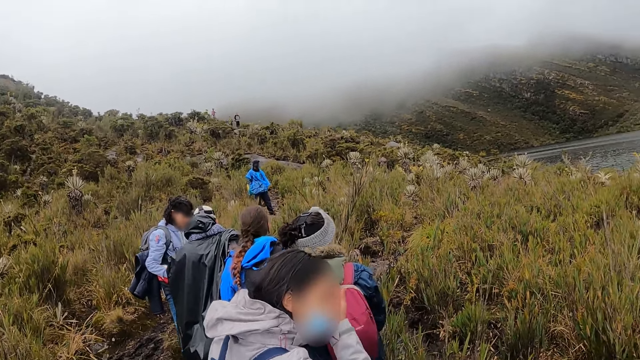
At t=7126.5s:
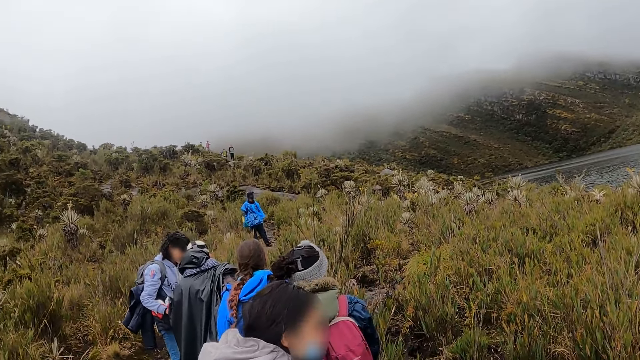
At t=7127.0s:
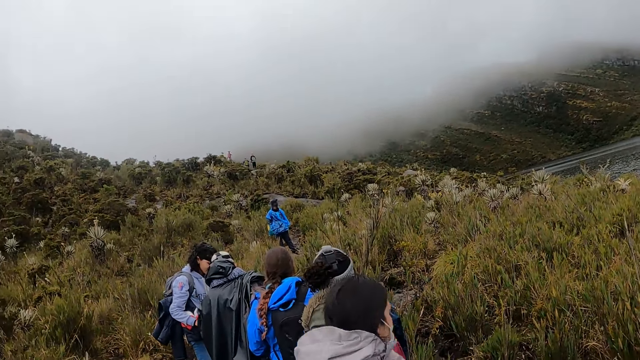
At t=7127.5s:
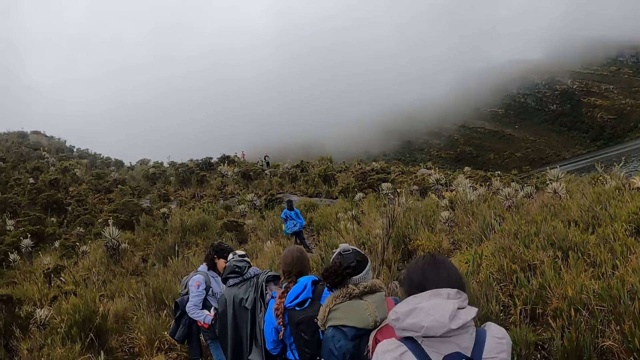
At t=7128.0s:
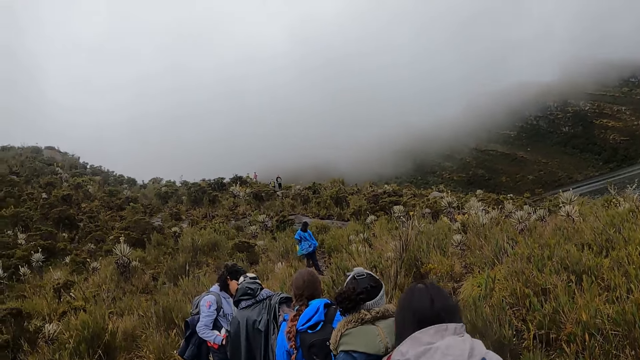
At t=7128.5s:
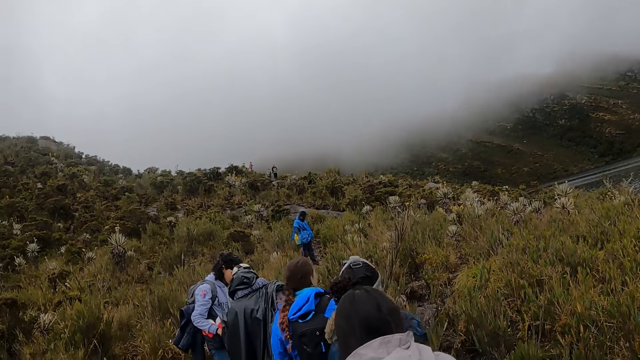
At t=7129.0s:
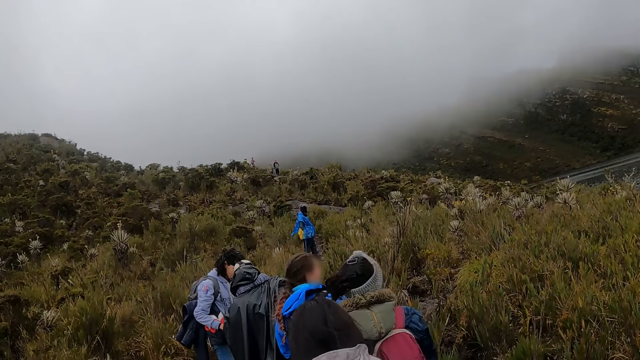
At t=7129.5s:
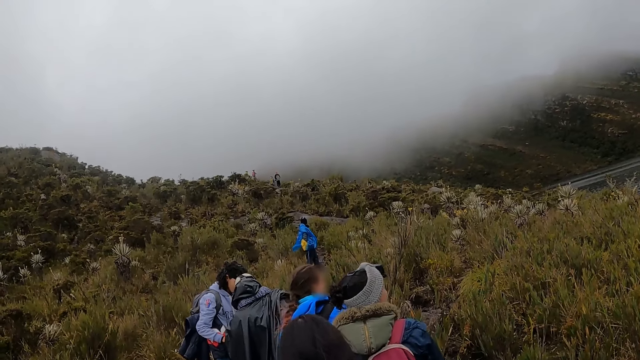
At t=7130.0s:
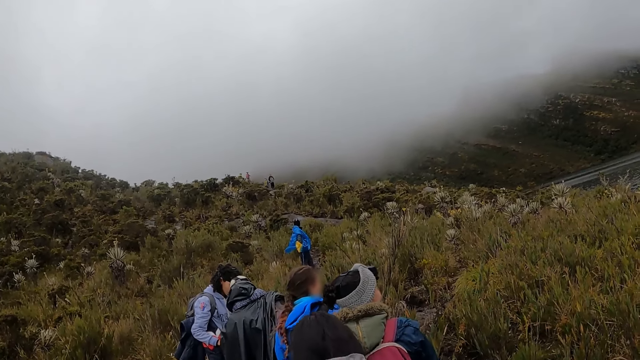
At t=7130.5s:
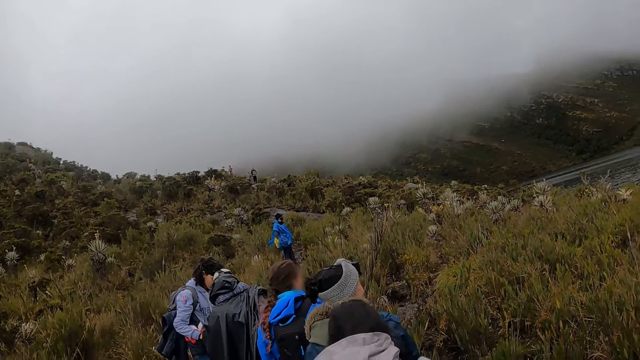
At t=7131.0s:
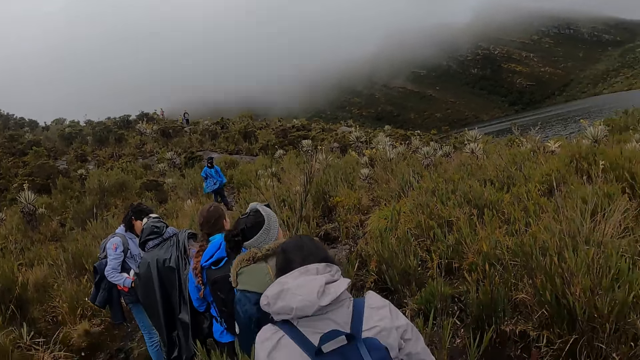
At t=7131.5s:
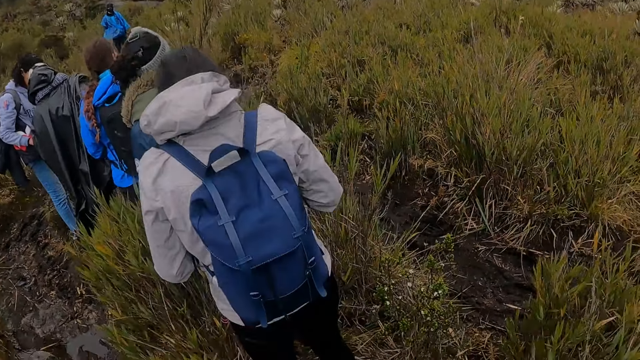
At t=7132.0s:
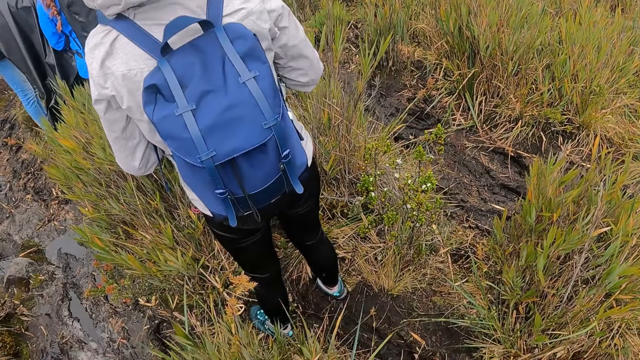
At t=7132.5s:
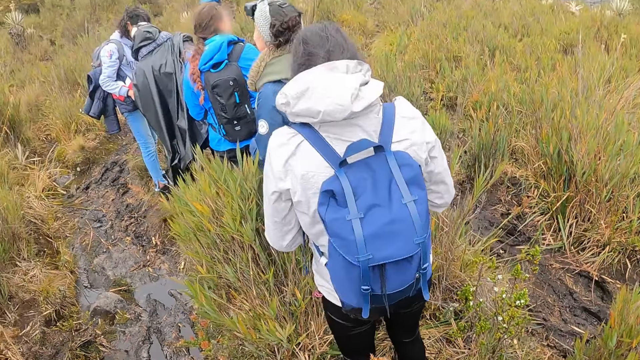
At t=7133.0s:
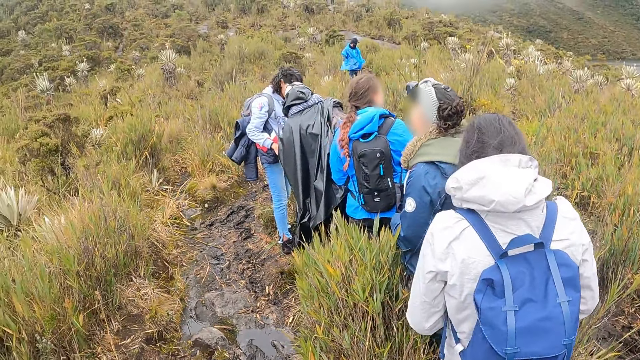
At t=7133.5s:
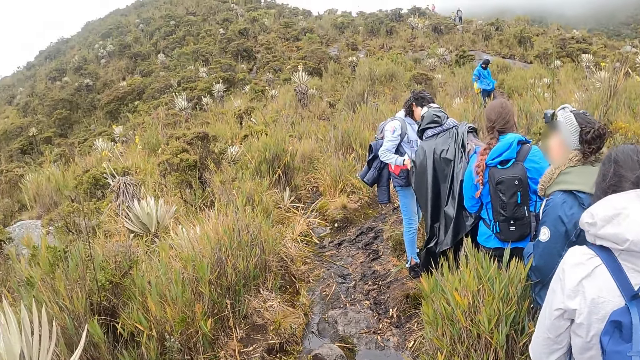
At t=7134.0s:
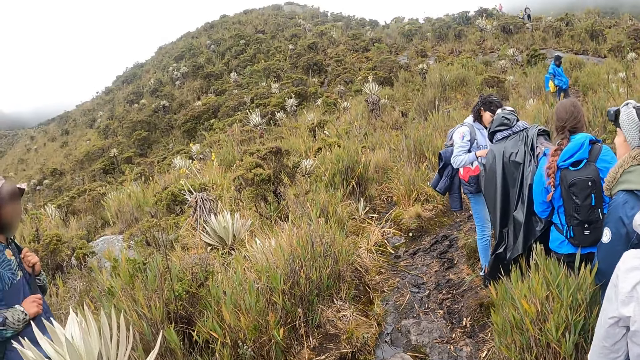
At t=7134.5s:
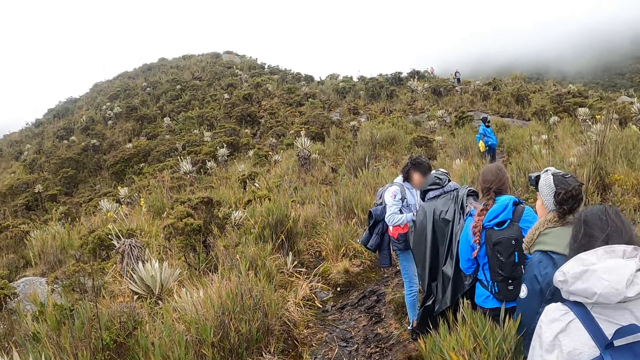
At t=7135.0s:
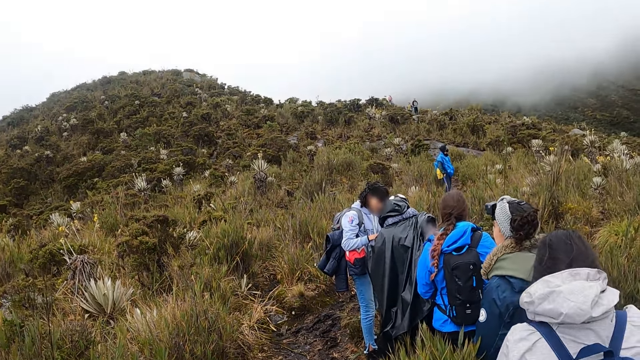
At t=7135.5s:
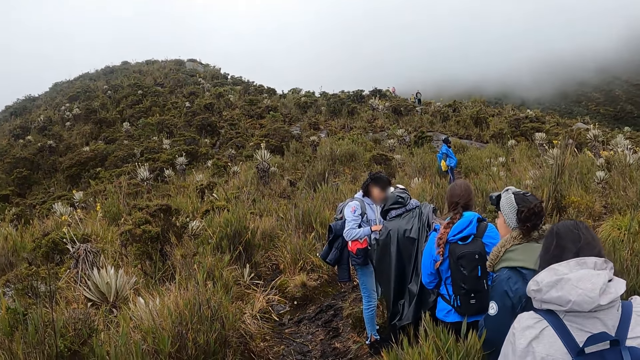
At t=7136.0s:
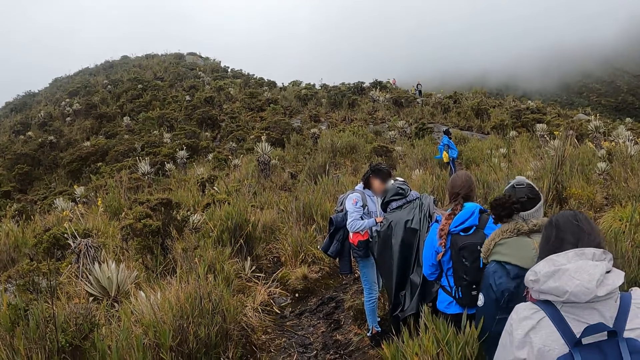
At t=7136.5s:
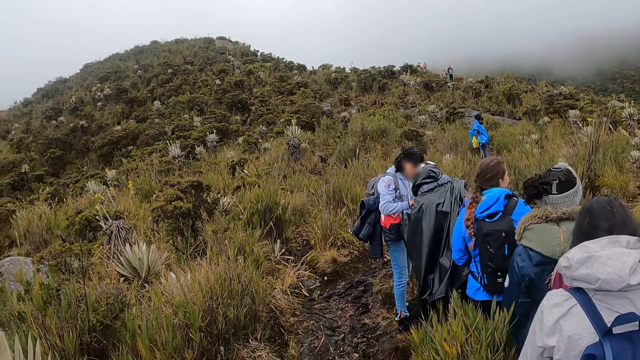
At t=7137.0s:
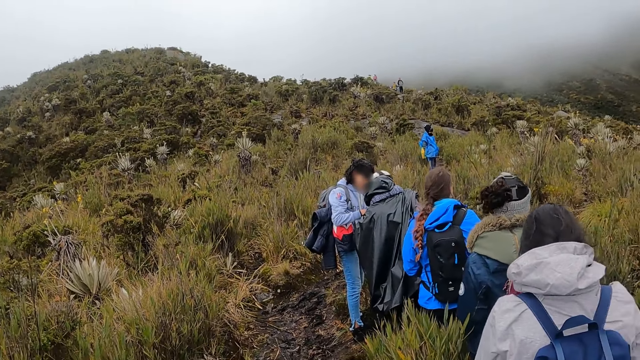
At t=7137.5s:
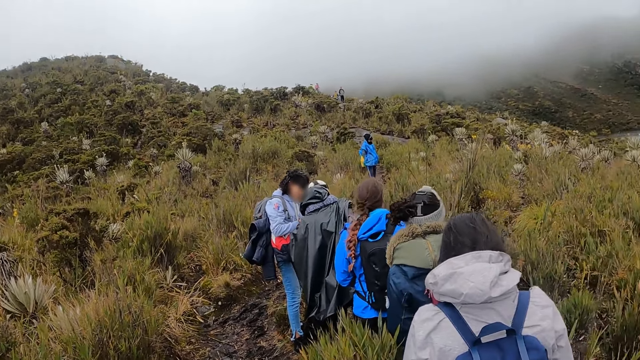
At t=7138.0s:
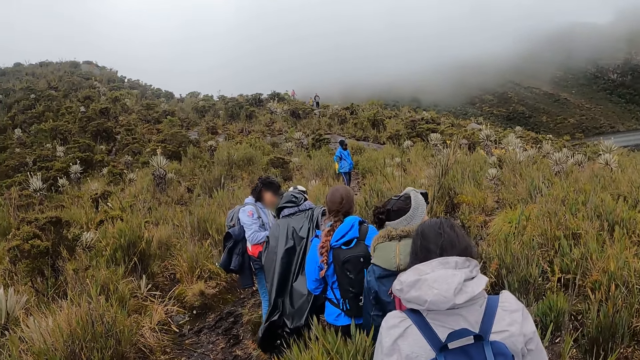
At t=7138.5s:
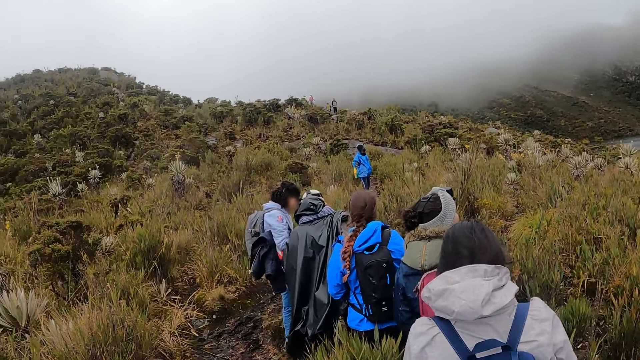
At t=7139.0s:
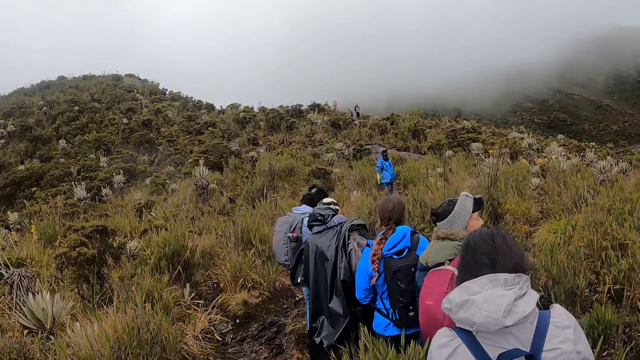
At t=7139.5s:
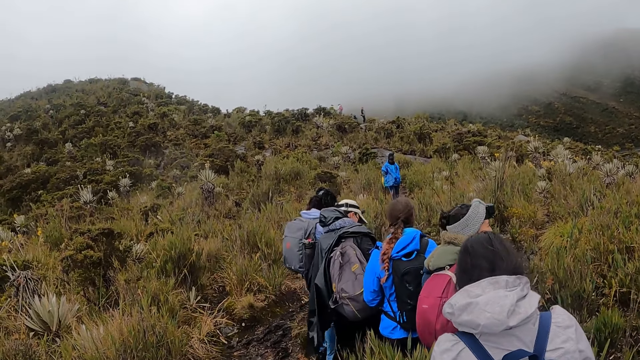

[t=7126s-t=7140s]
The woman touches her hair with her right hand. Another woman touches a third woman with her right hand.

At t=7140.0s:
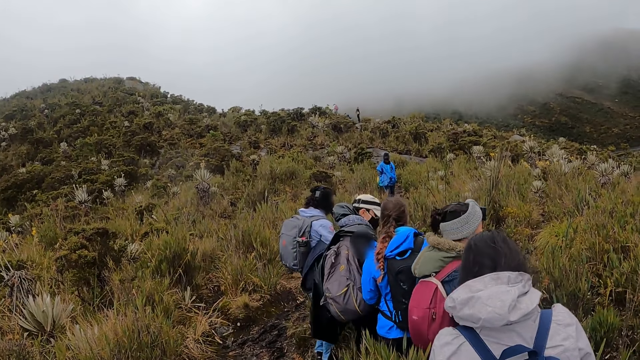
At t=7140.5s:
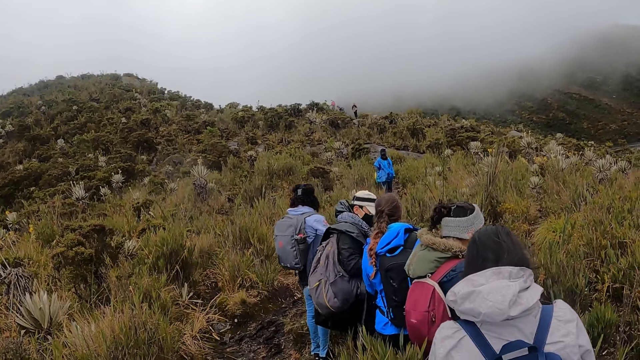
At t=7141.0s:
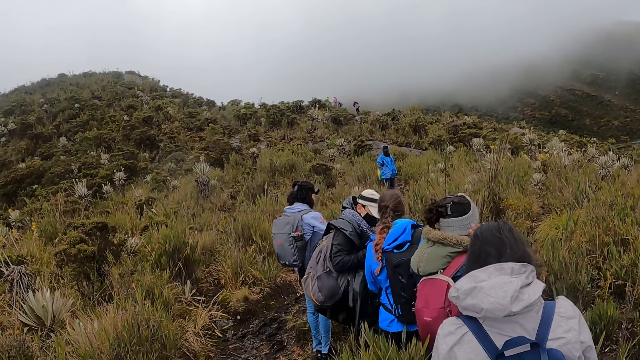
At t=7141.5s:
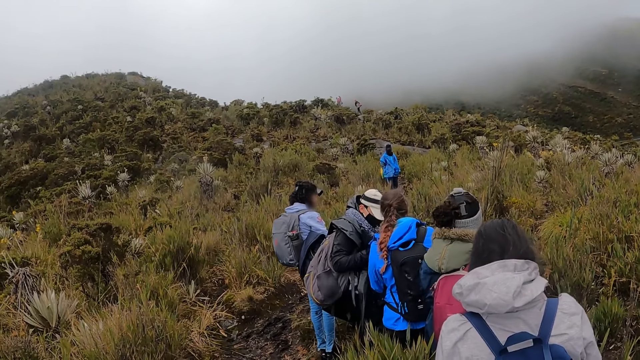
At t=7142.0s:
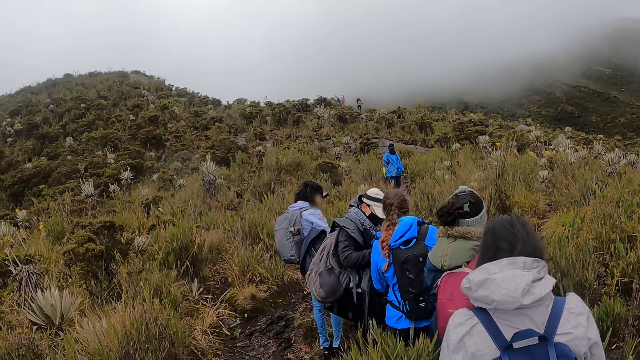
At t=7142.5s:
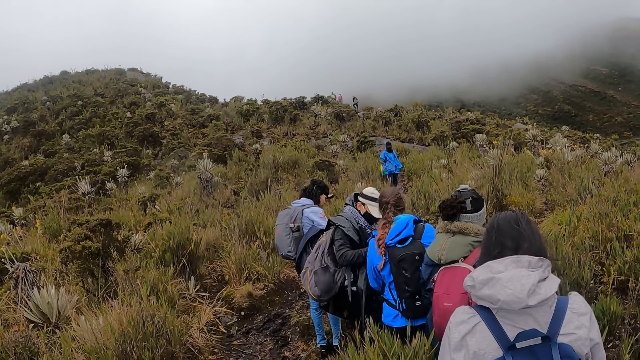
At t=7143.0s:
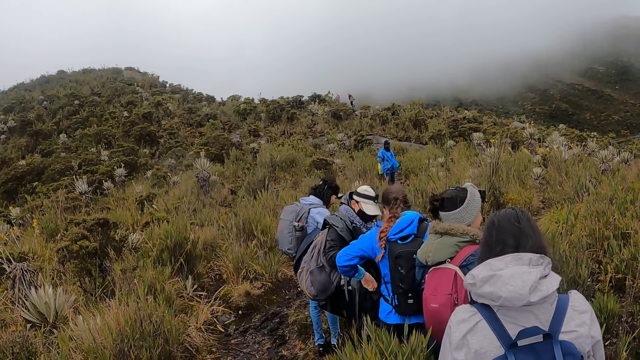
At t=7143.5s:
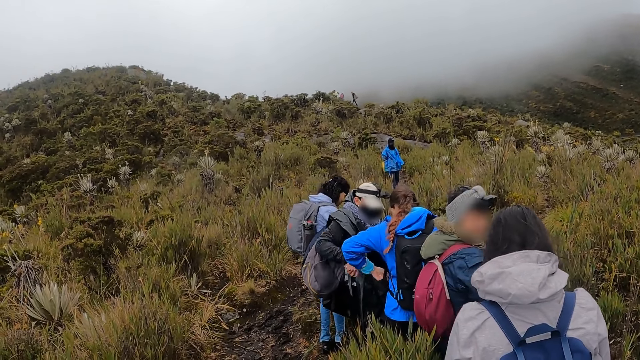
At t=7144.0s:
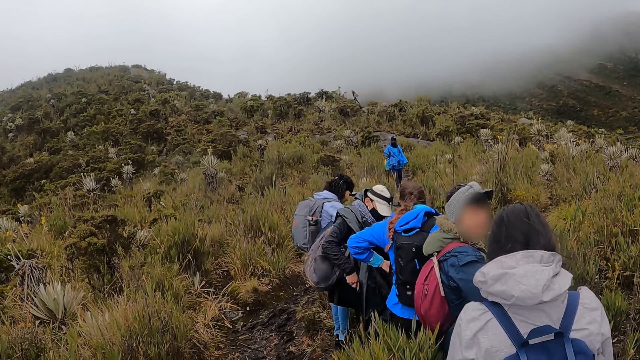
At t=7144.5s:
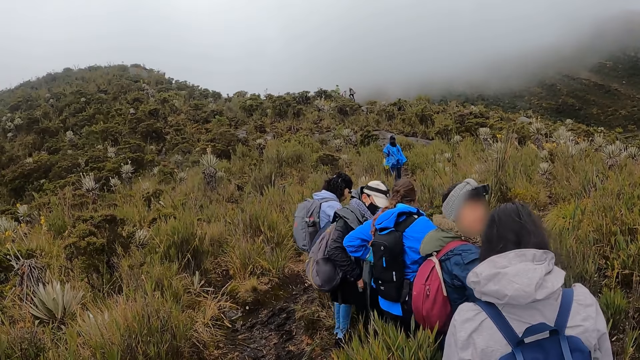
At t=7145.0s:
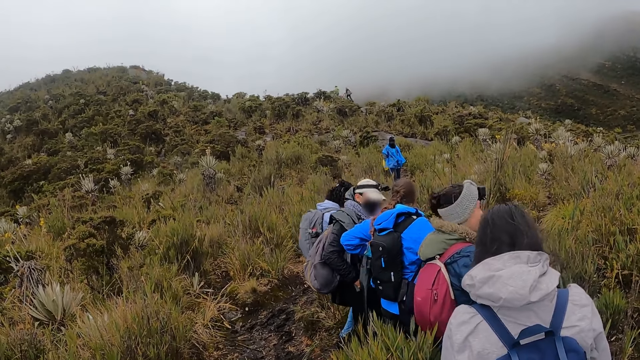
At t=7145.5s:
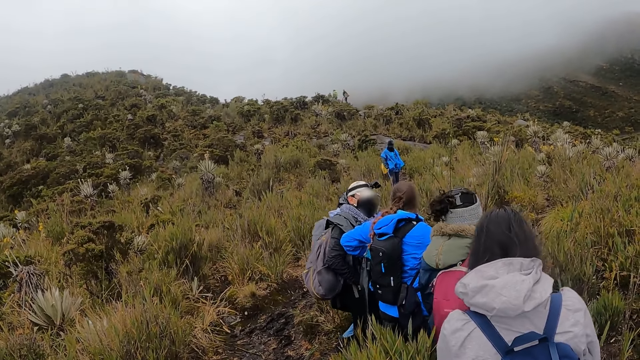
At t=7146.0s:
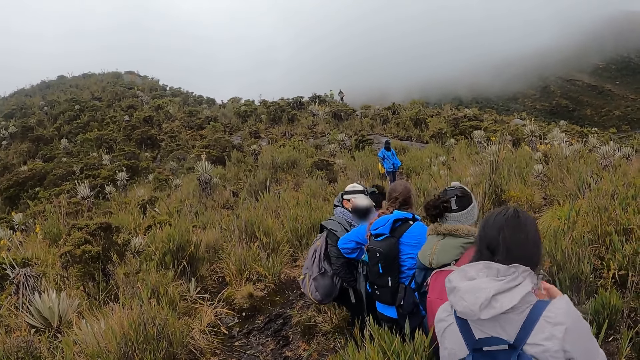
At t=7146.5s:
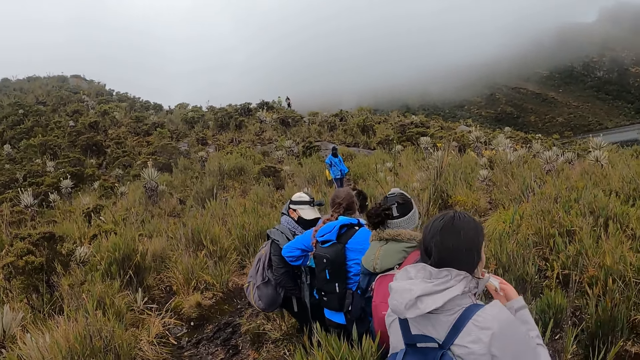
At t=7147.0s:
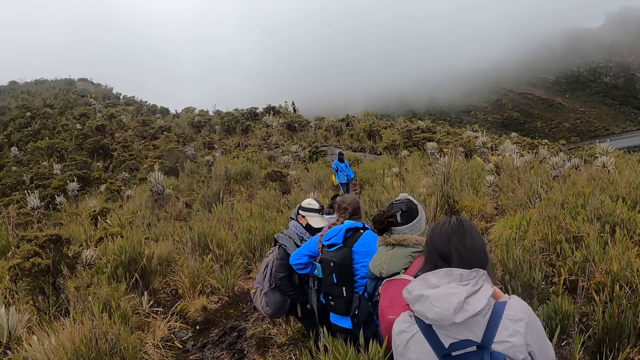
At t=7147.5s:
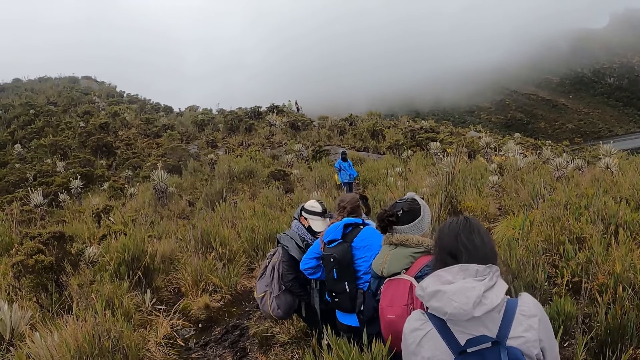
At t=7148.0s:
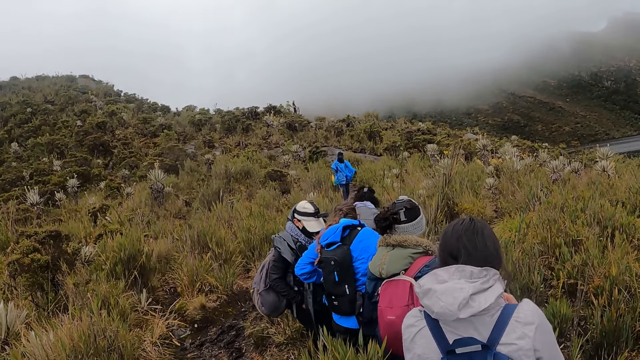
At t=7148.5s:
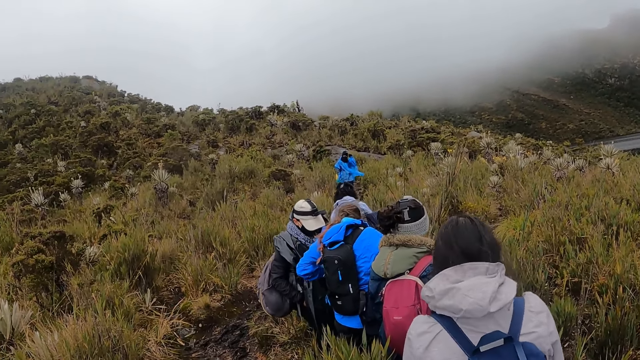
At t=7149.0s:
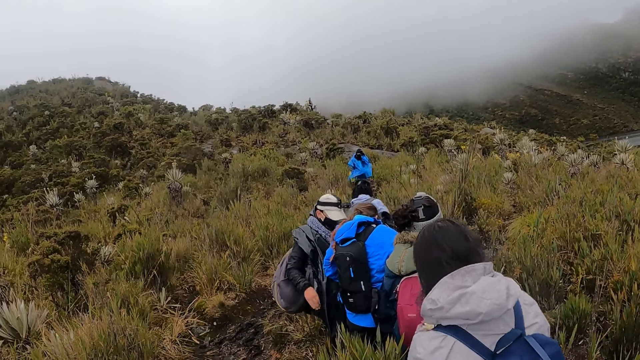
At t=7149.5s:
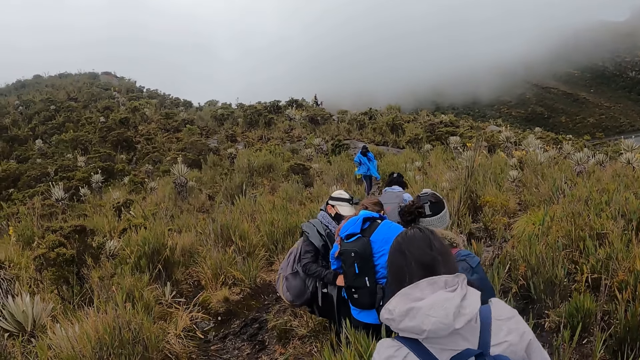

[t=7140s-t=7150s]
A woman puts her right hand in her pocket. A lady interacts with a man. Another woman holds a nylon with her right hand.
